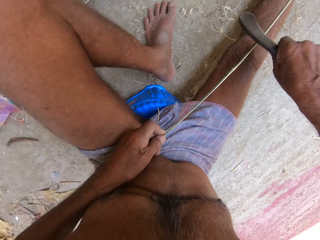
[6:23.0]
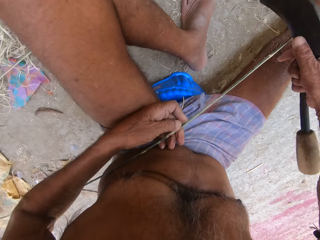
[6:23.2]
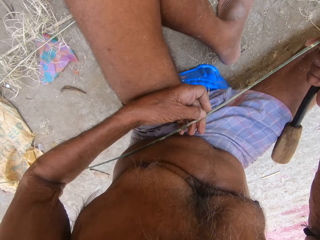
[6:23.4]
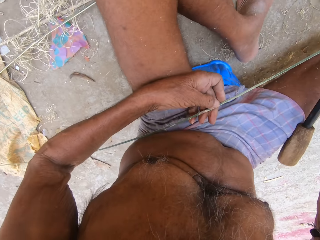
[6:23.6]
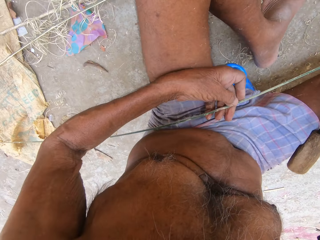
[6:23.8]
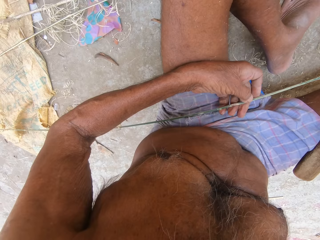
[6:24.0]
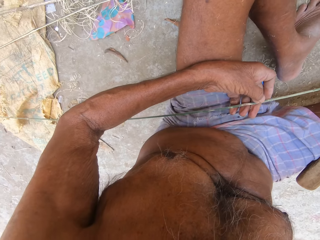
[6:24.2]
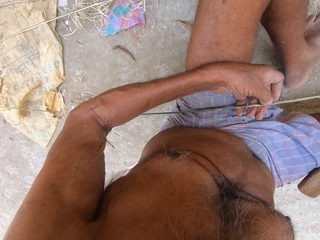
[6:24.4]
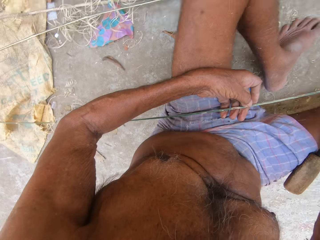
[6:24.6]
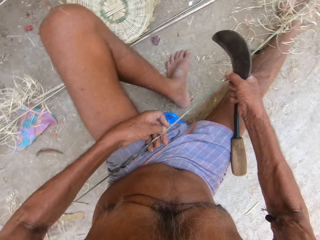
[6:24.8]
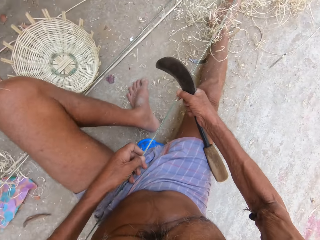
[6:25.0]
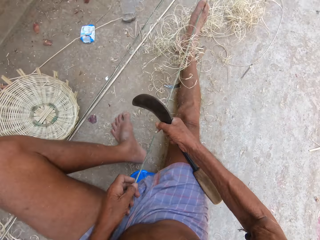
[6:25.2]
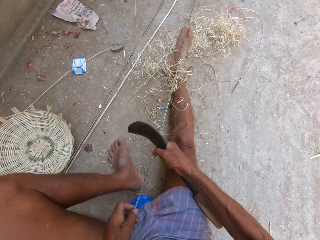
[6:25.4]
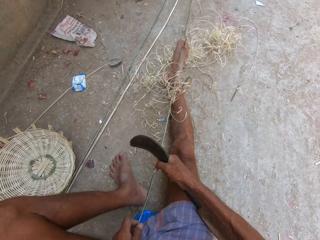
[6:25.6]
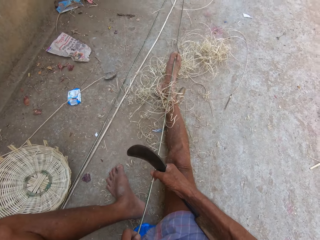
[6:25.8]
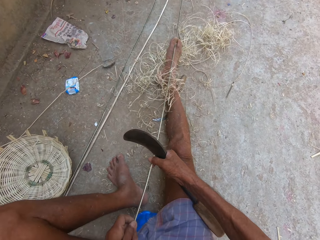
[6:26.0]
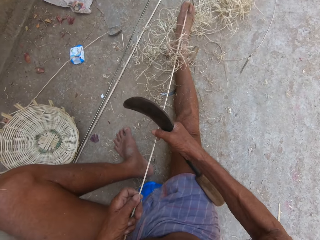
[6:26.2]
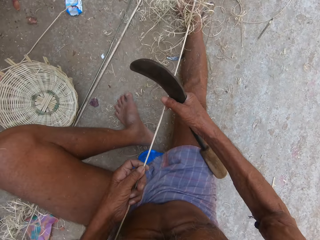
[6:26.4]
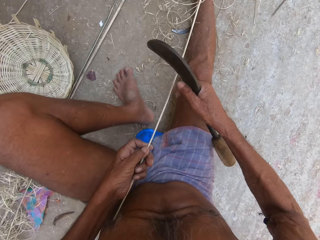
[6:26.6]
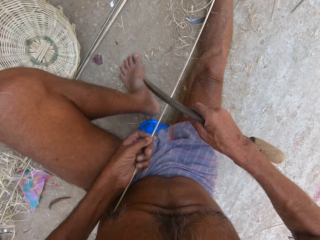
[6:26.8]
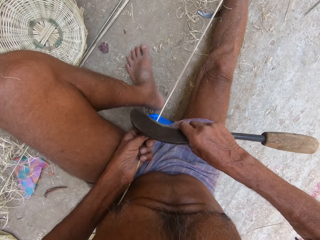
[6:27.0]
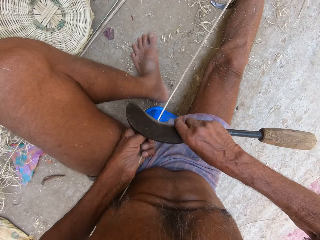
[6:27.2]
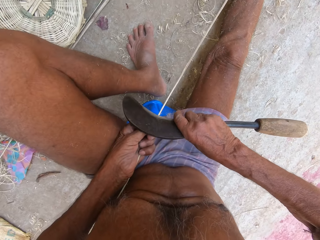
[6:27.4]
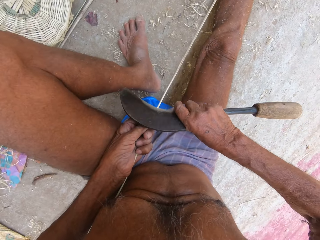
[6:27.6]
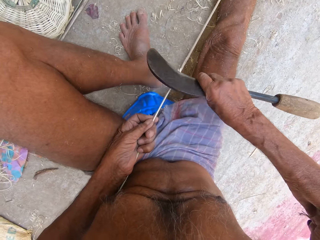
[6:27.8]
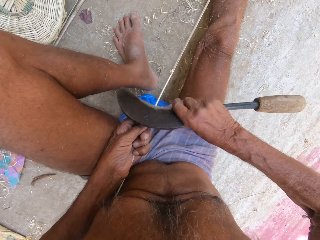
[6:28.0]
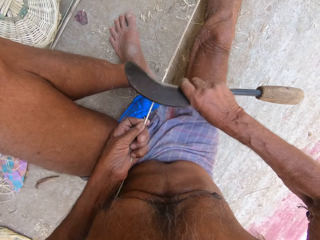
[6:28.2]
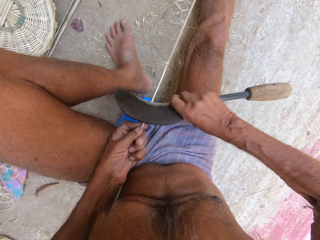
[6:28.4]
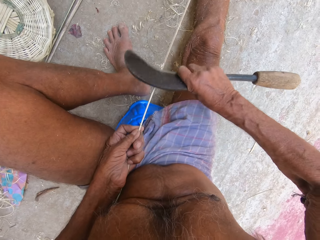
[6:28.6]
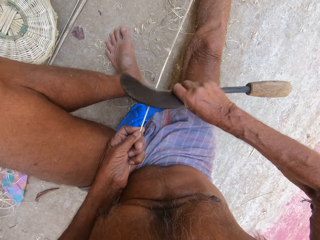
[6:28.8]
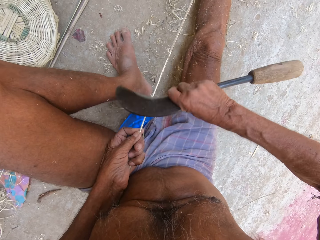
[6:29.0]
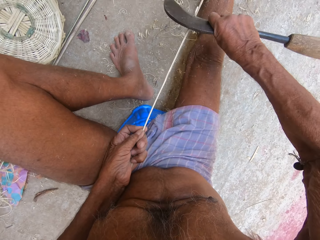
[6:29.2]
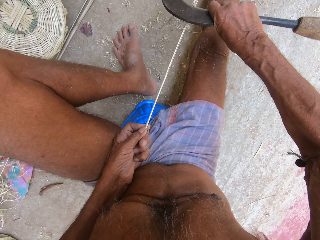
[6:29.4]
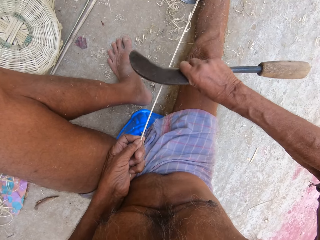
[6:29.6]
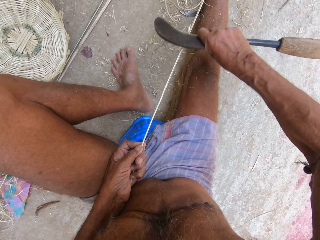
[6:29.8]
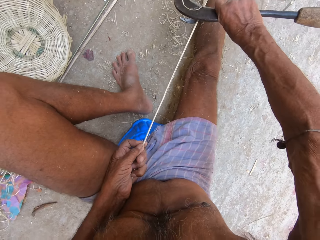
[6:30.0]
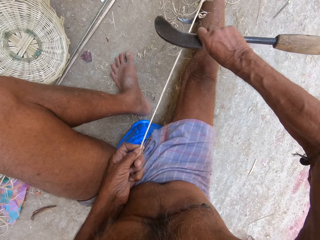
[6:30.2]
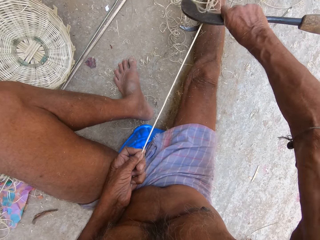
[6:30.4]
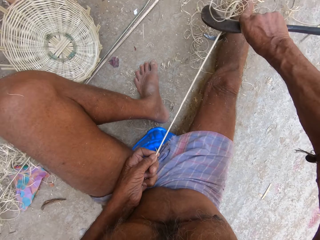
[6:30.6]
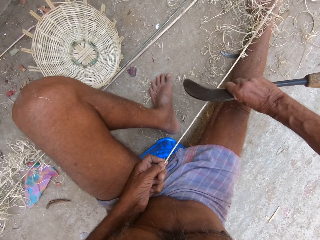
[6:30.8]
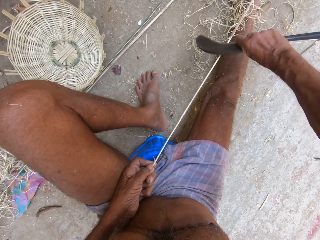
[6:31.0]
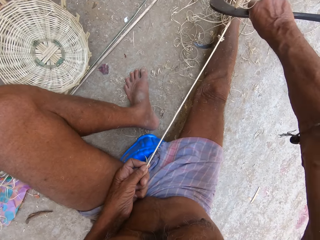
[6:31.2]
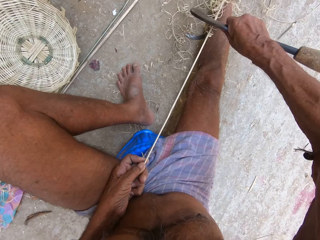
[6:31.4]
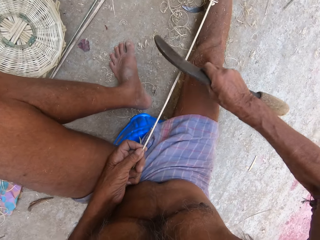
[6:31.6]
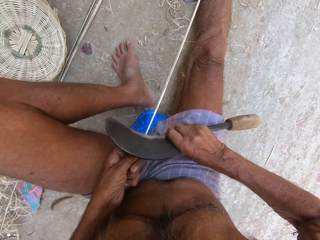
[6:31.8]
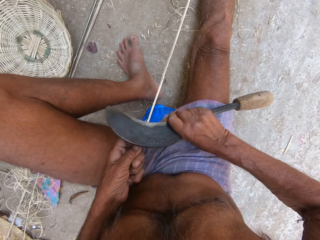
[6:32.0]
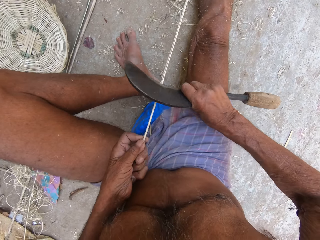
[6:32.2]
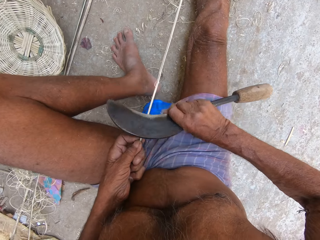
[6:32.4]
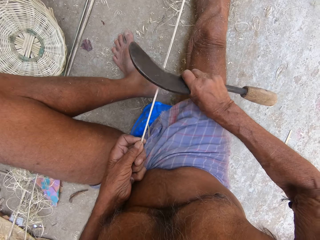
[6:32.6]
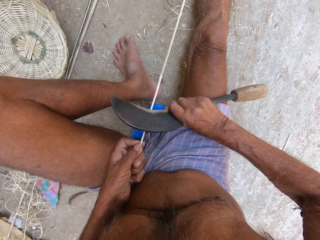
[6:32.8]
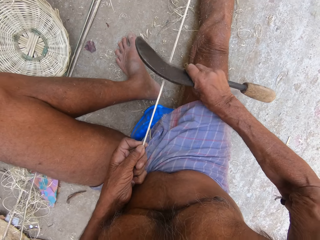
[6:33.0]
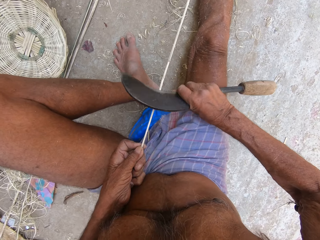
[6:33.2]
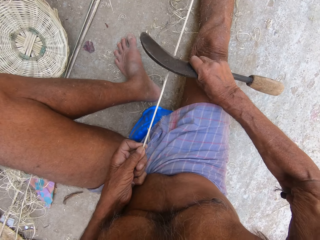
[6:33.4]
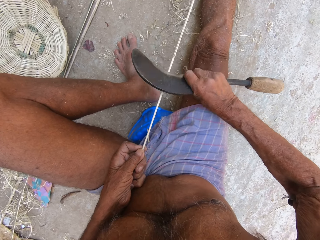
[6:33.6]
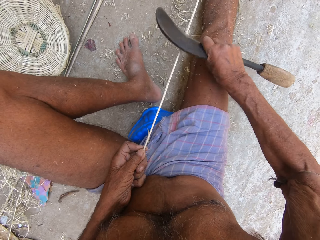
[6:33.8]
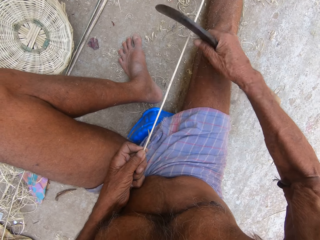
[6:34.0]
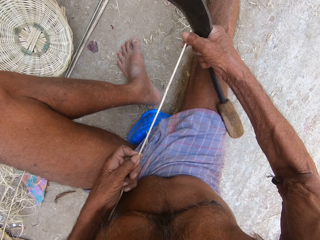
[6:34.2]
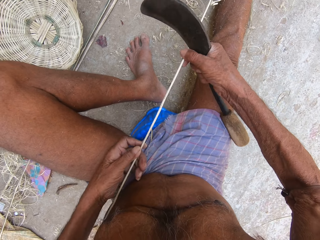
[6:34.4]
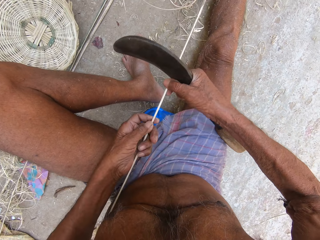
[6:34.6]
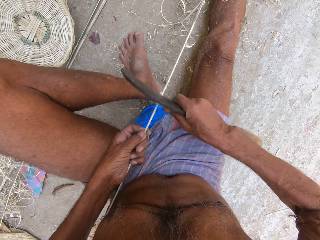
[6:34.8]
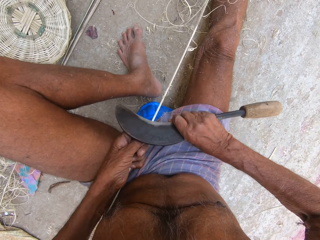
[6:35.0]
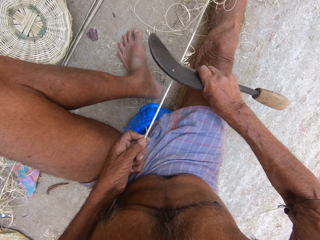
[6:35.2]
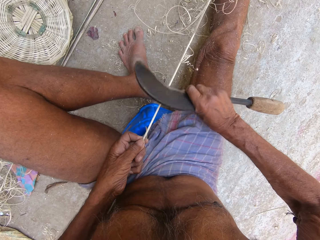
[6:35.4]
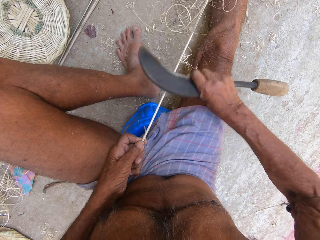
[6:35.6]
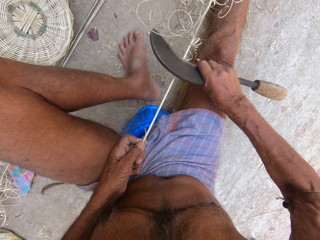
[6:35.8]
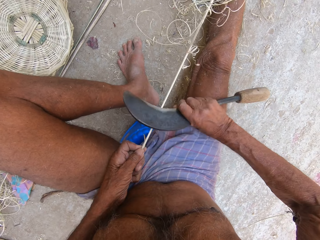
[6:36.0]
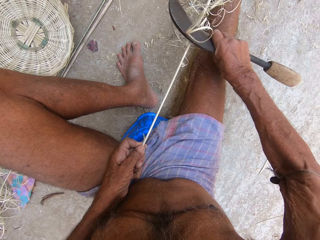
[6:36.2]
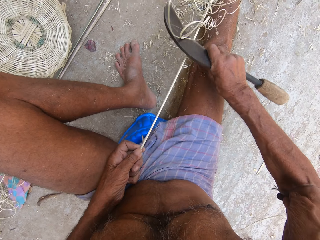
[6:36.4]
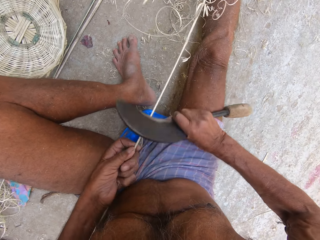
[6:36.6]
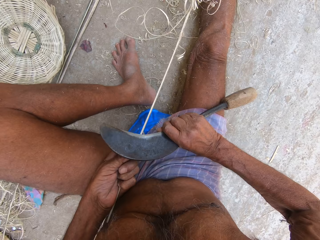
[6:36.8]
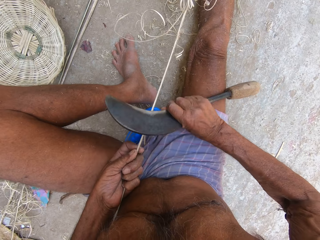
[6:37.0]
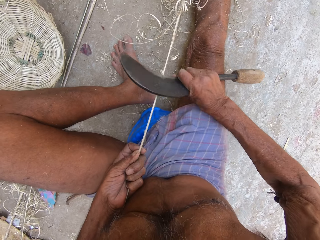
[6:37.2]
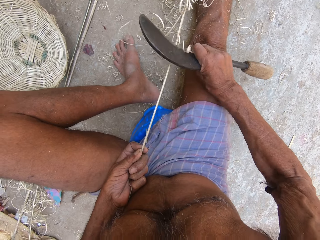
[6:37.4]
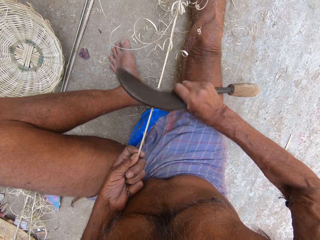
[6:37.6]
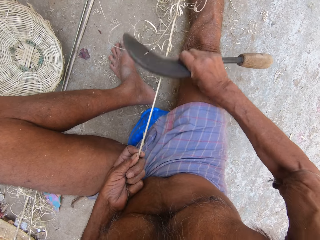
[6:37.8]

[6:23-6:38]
The camera wearer adjusts the palm frond with both hands. He trims the palm frond in his left hand with the kukri knife in his right hand. He adjusts the palm frond with both hands. He trims the palm frond in his left hand with the kukri knife in his right hand.

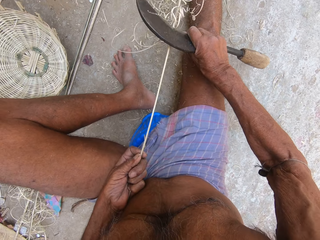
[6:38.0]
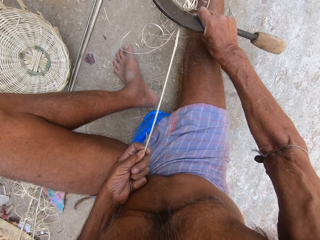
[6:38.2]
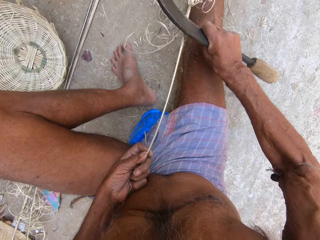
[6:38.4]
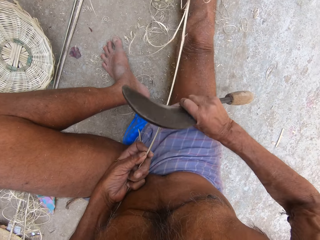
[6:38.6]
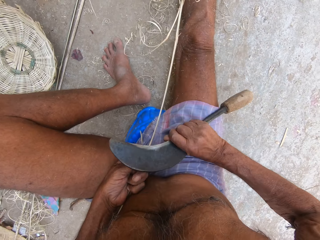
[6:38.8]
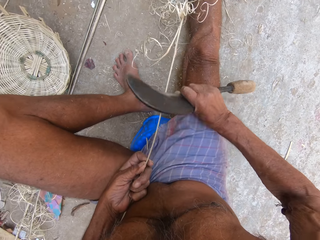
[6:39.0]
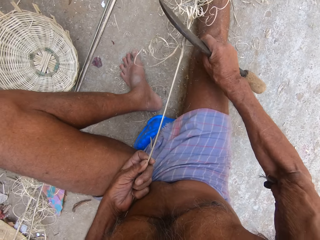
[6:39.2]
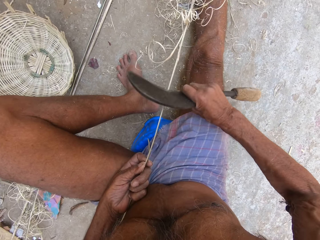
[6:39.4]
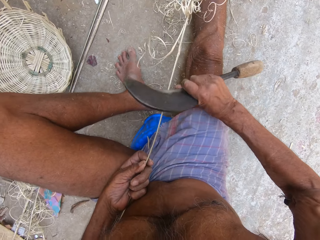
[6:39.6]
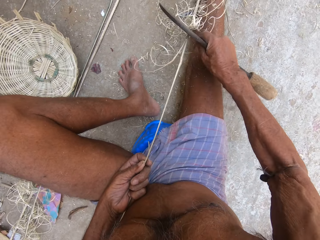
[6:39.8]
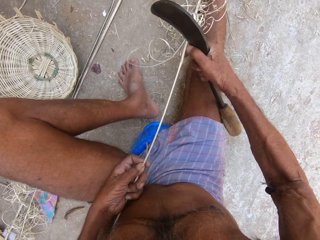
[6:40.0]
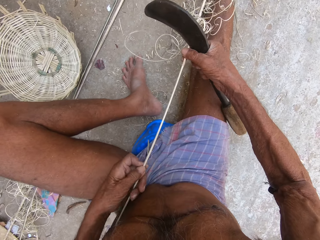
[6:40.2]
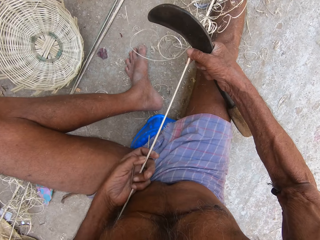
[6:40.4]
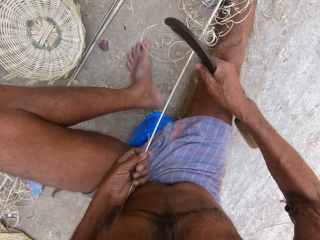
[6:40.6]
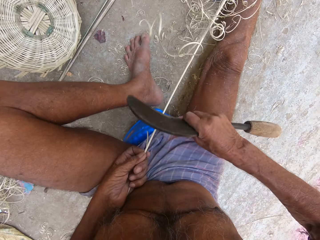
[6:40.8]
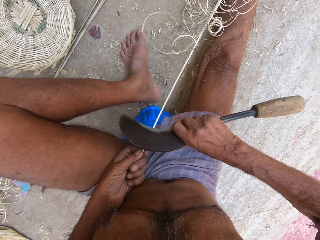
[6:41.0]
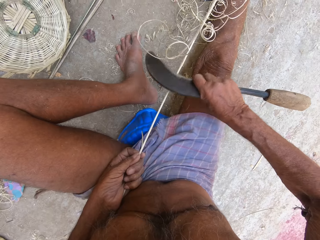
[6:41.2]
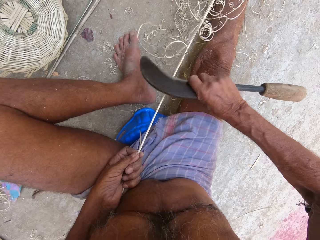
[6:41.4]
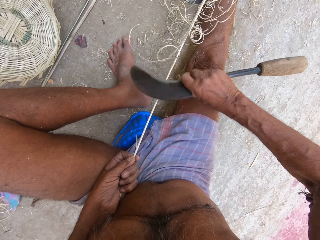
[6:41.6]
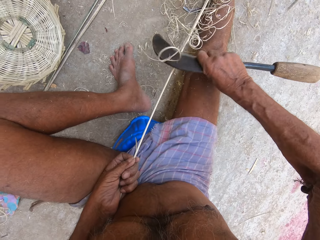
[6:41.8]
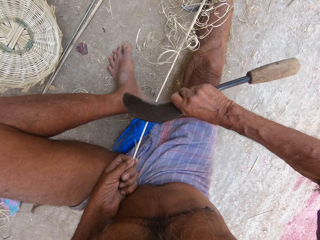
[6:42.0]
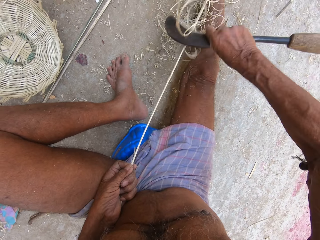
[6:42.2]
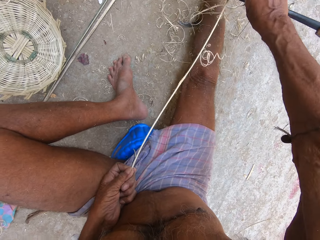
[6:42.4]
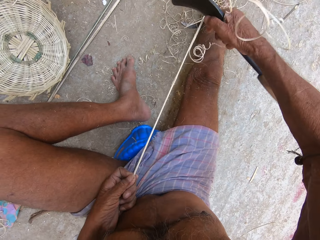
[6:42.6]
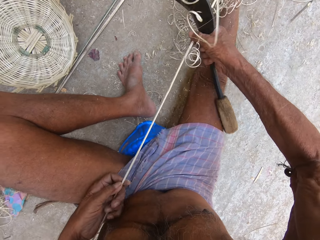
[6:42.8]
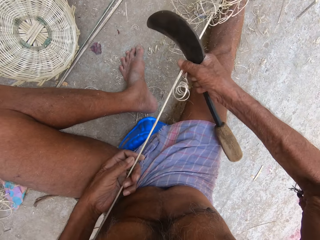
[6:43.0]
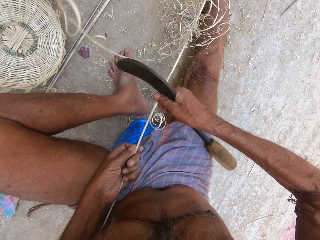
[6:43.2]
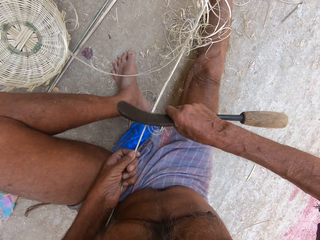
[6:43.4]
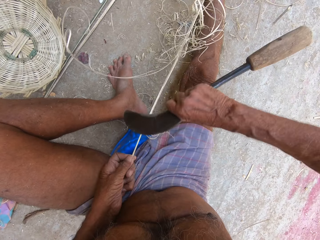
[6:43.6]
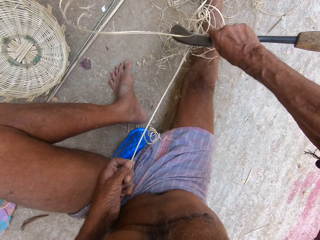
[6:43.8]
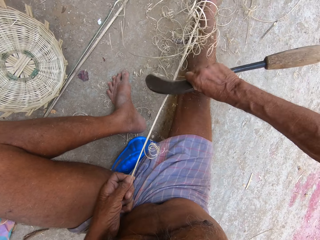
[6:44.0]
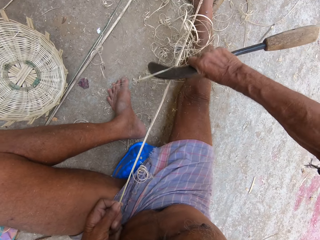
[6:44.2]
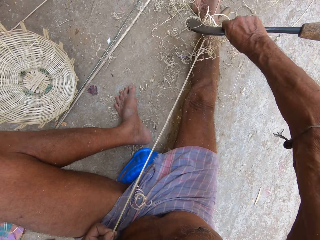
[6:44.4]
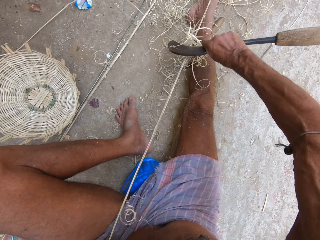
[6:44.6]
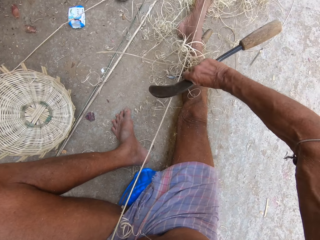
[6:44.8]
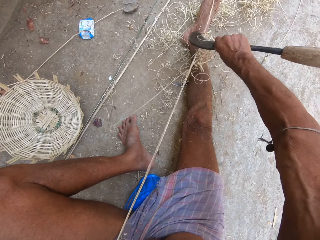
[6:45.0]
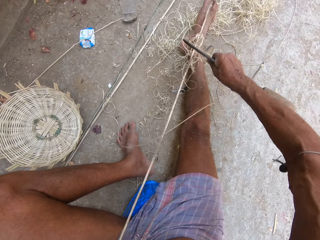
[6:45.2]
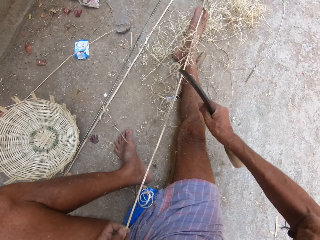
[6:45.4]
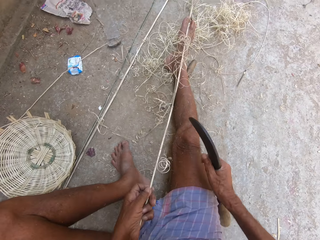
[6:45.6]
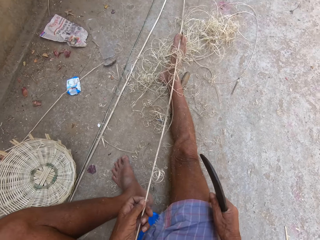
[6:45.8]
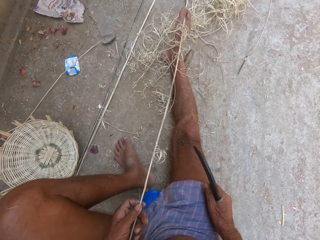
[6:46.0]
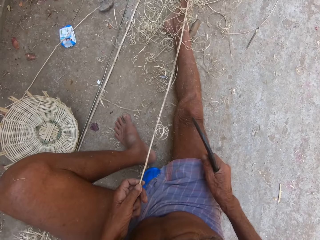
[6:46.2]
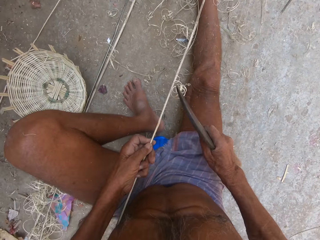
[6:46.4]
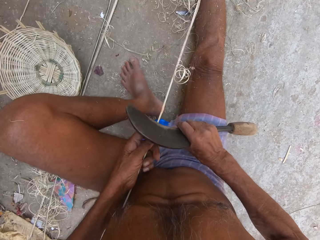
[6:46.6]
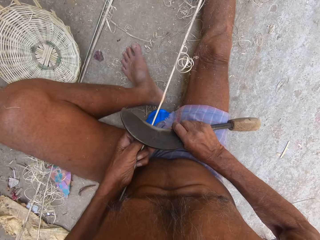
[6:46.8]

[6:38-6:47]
The camera wearer adjusts the palm frond with both hands. He trims the palm frond in his left hand with the kukri knife in his right hand. He adjusts the palm frond with both hands. He trims the palm frond in his left hand with the kukri knife in his right hand.
